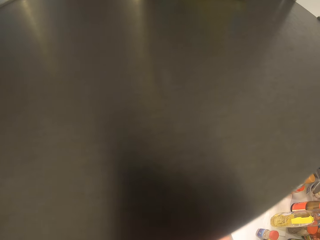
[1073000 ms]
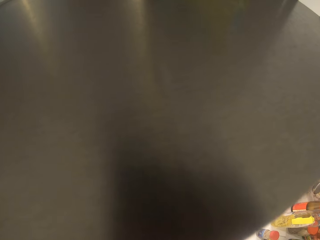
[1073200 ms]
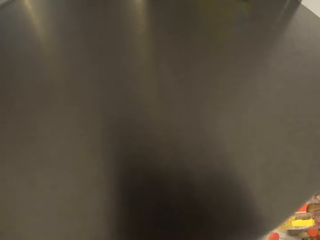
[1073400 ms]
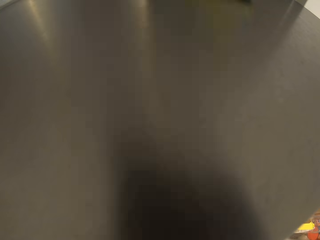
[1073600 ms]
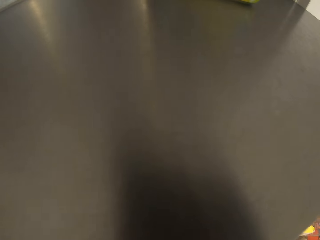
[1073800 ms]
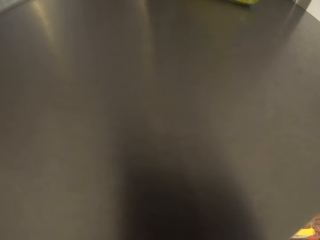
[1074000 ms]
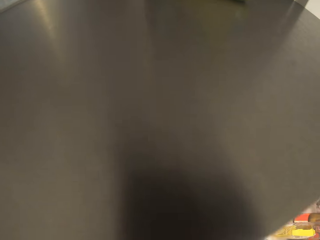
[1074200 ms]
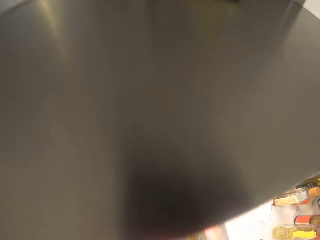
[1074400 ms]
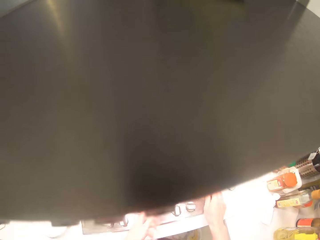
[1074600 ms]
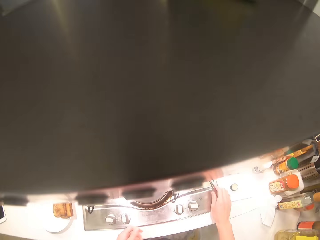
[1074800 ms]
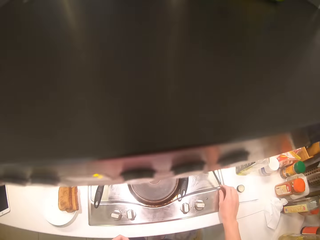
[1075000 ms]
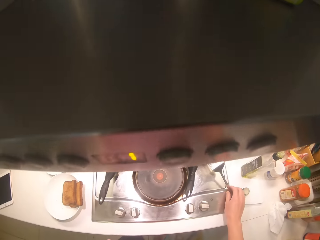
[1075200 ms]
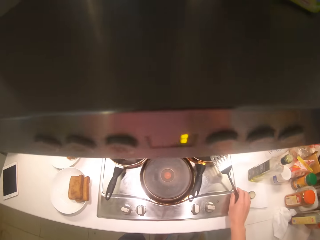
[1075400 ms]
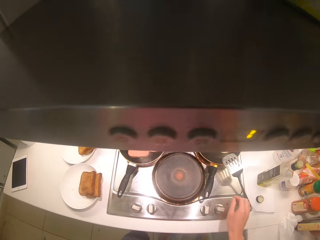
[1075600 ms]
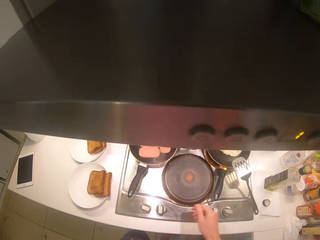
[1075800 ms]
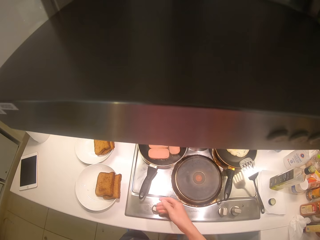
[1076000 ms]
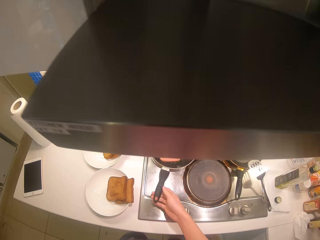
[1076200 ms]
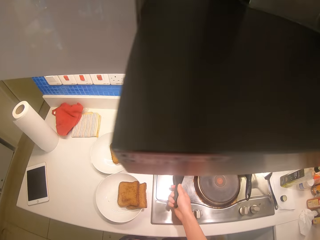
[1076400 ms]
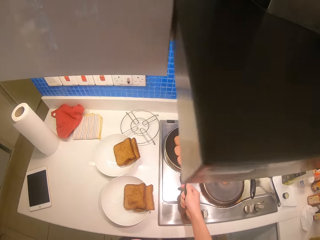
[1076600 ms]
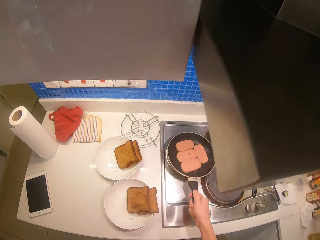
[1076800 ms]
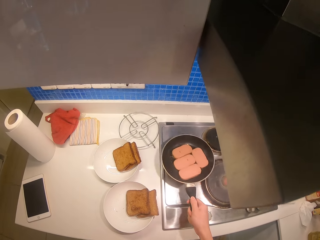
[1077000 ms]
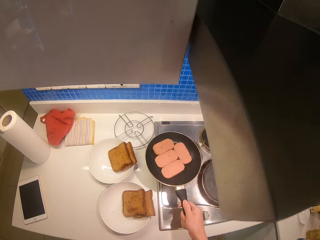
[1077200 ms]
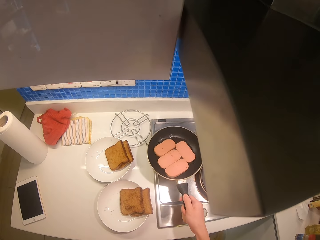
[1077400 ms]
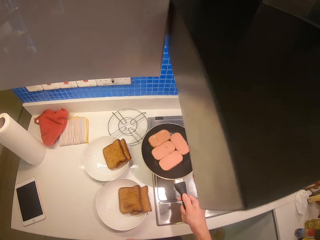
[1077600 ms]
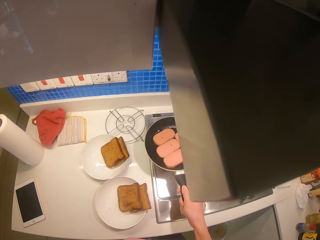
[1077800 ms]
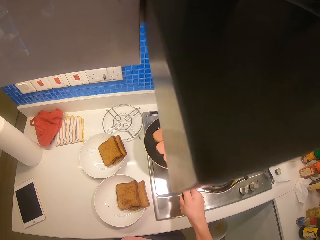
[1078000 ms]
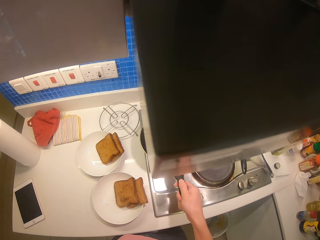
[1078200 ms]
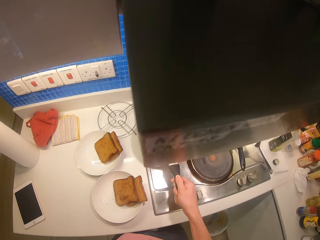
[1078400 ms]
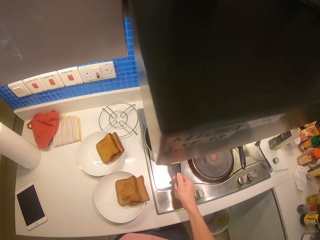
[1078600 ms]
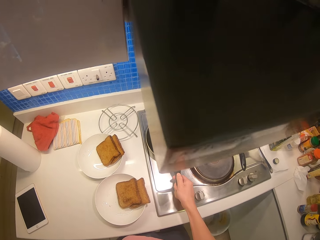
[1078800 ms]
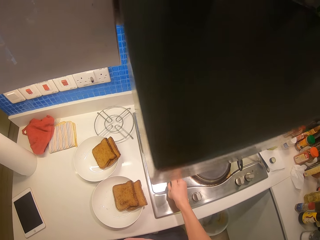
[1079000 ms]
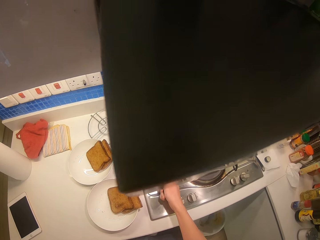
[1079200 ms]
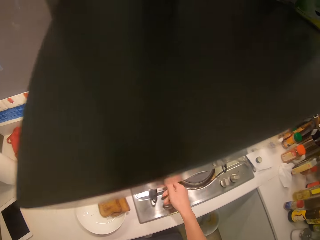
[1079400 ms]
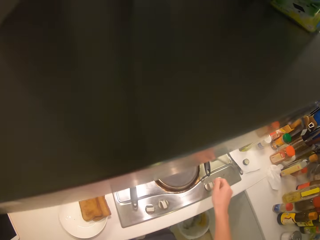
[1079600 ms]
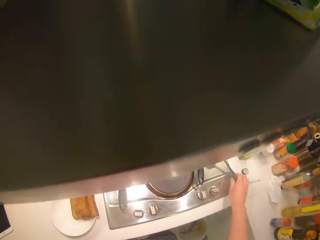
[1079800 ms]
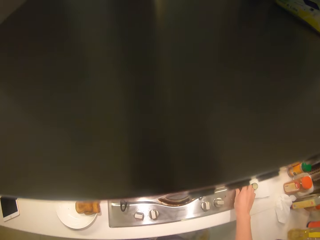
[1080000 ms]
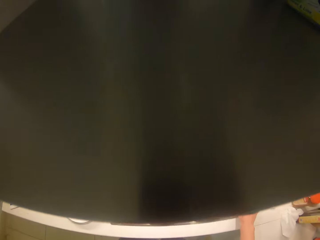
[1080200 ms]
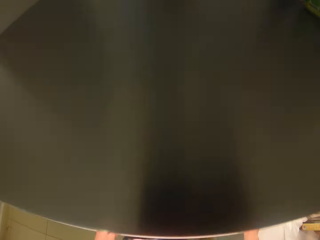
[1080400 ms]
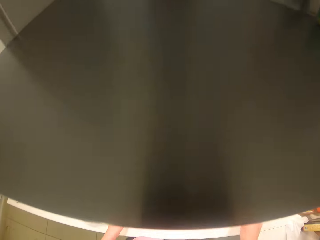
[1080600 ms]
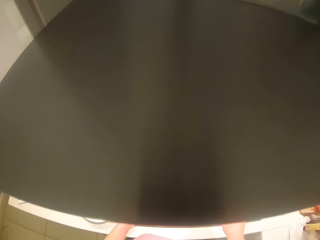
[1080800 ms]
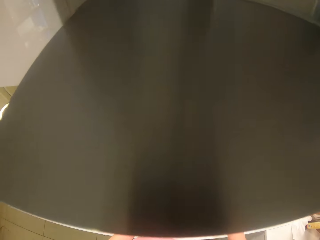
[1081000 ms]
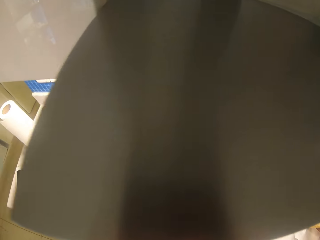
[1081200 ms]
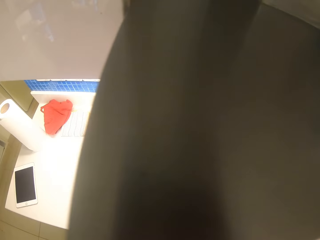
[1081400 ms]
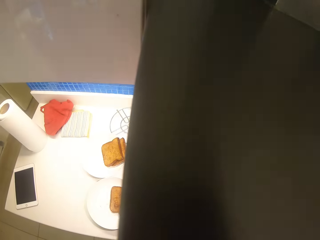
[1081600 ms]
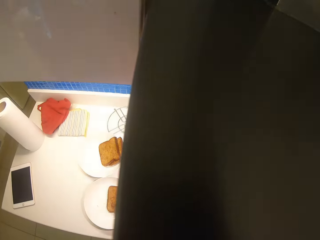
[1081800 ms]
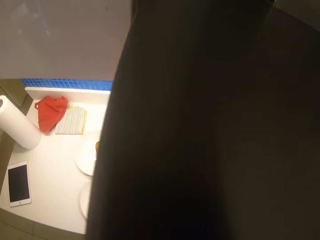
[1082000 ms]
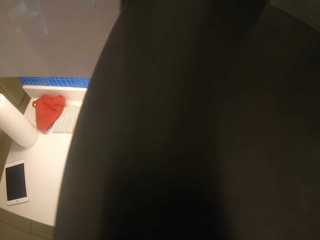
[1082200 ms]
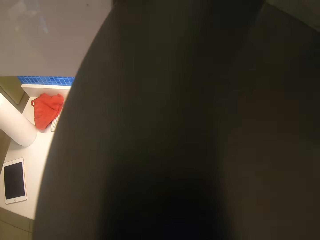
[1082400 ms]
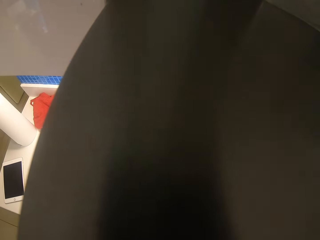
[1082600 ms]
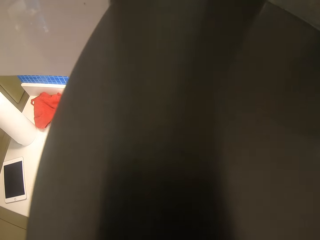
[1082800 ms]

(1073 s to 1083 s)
The camera wearer puts the turner spatula on the cooker by the pan. They shake the sausages on the pan. They fry something.

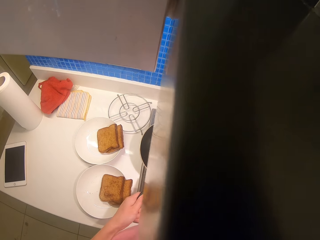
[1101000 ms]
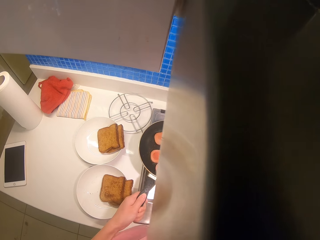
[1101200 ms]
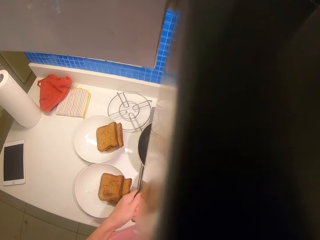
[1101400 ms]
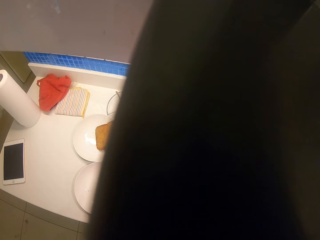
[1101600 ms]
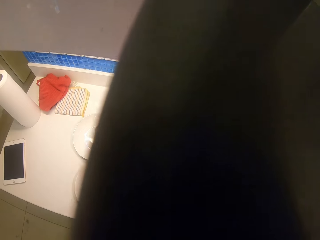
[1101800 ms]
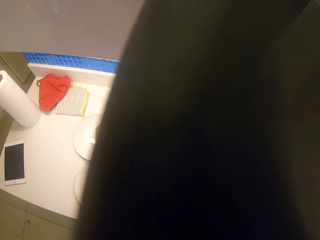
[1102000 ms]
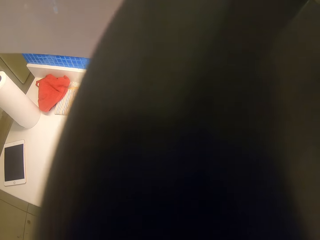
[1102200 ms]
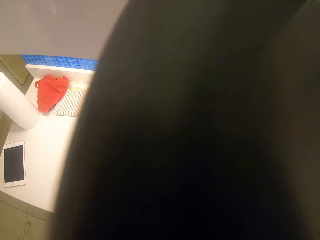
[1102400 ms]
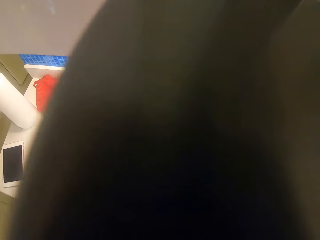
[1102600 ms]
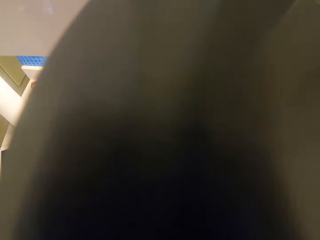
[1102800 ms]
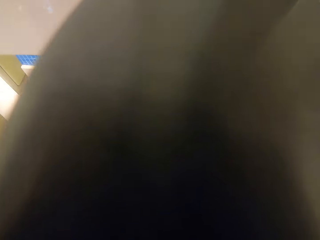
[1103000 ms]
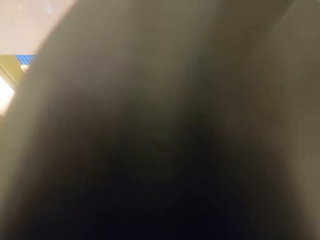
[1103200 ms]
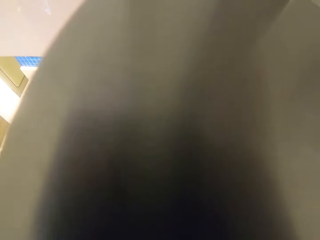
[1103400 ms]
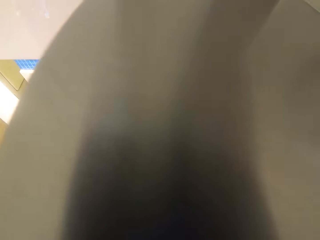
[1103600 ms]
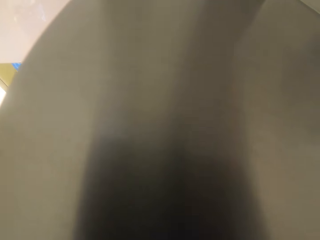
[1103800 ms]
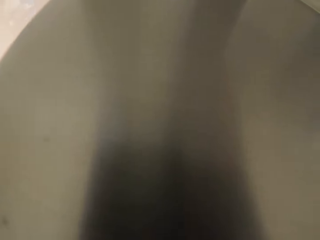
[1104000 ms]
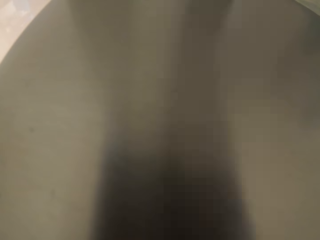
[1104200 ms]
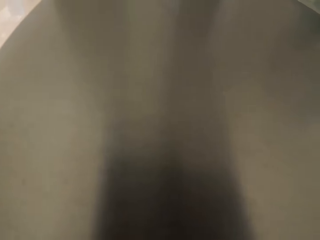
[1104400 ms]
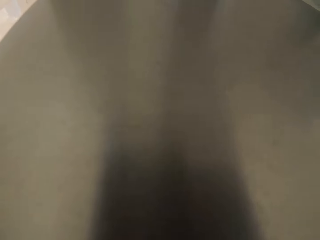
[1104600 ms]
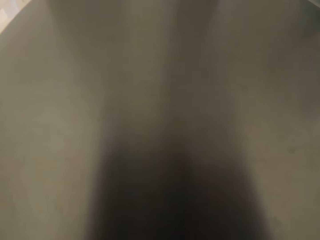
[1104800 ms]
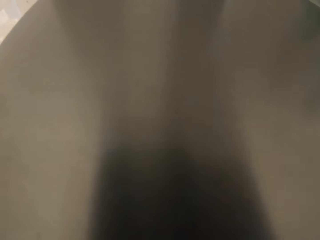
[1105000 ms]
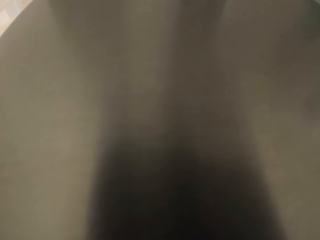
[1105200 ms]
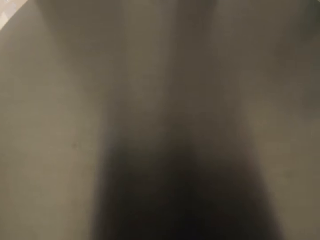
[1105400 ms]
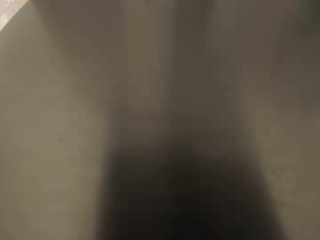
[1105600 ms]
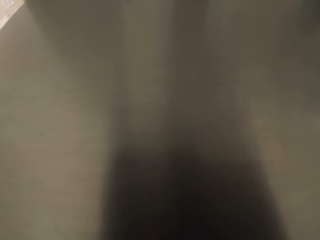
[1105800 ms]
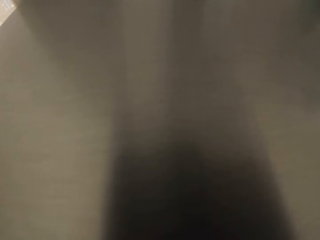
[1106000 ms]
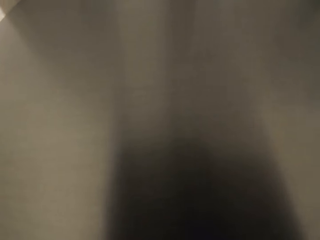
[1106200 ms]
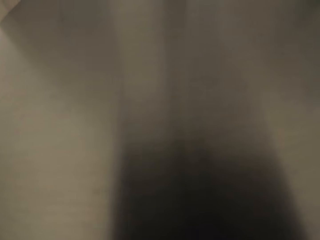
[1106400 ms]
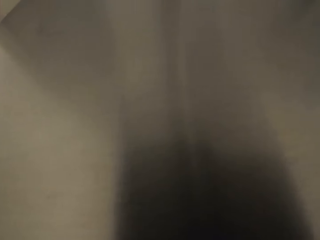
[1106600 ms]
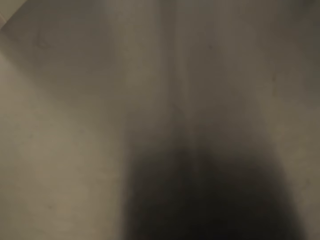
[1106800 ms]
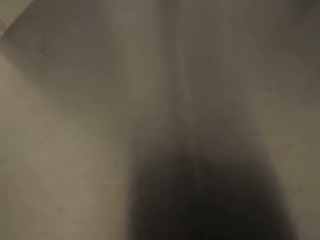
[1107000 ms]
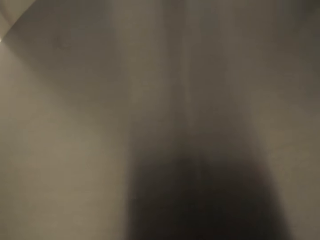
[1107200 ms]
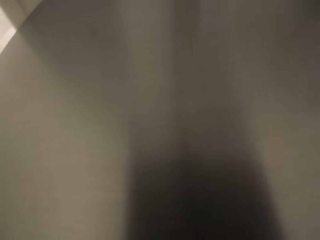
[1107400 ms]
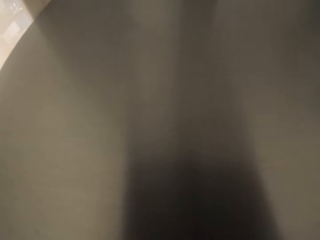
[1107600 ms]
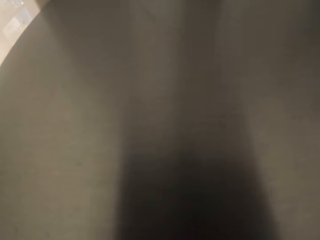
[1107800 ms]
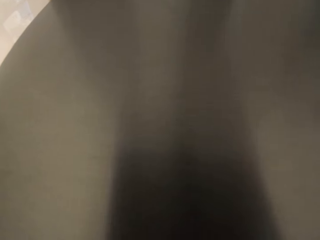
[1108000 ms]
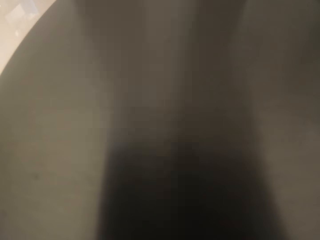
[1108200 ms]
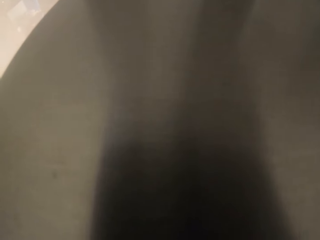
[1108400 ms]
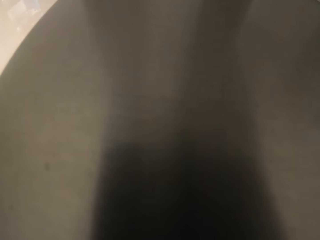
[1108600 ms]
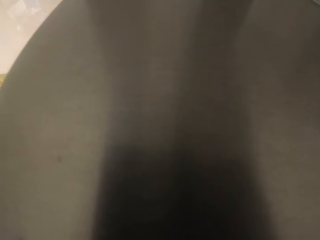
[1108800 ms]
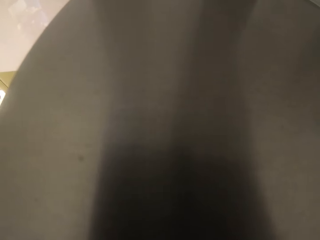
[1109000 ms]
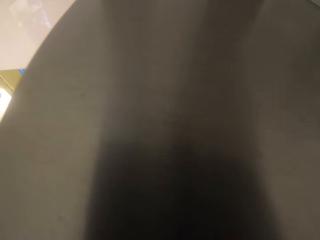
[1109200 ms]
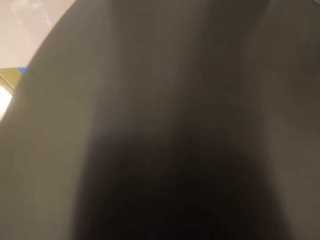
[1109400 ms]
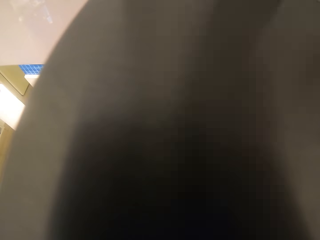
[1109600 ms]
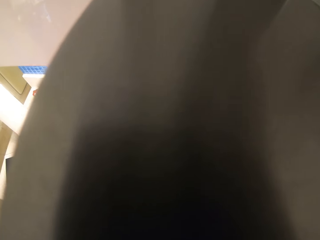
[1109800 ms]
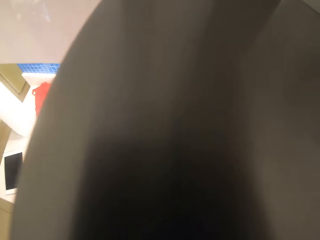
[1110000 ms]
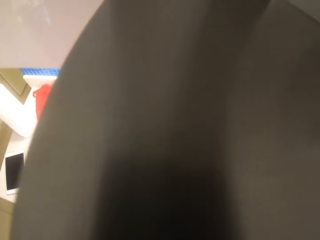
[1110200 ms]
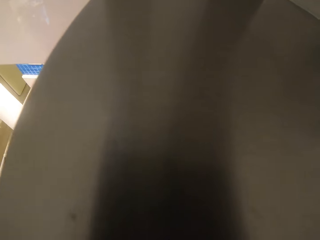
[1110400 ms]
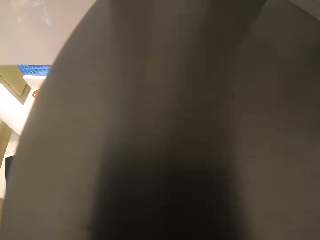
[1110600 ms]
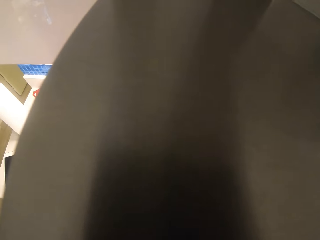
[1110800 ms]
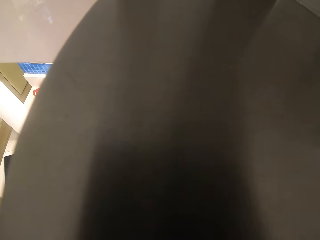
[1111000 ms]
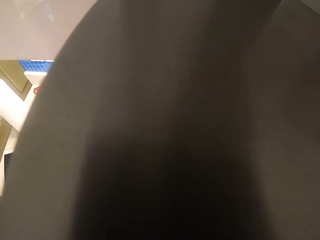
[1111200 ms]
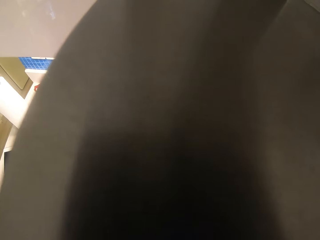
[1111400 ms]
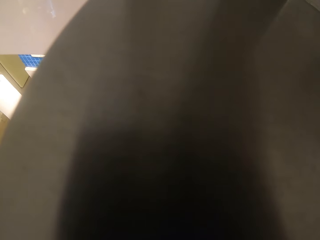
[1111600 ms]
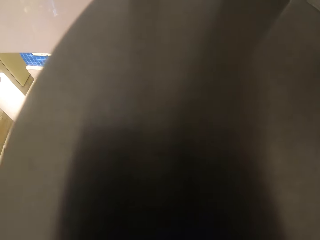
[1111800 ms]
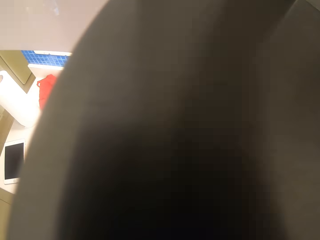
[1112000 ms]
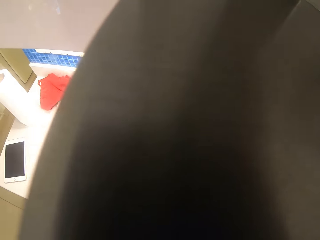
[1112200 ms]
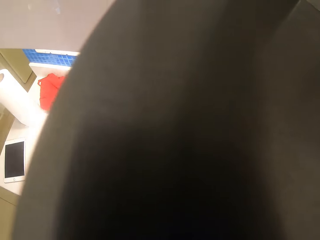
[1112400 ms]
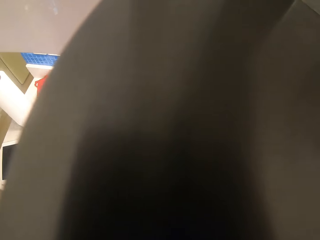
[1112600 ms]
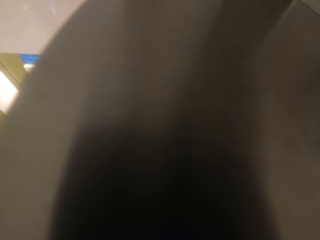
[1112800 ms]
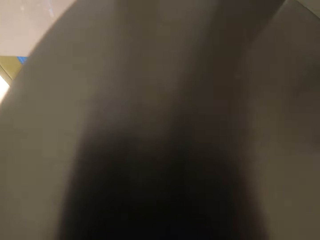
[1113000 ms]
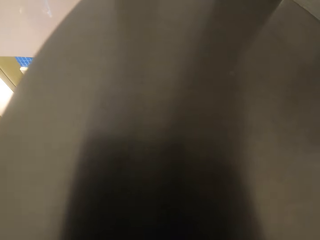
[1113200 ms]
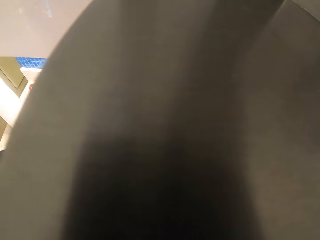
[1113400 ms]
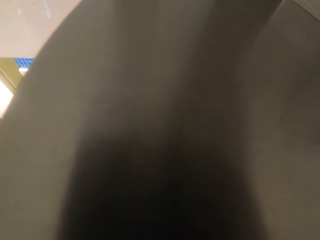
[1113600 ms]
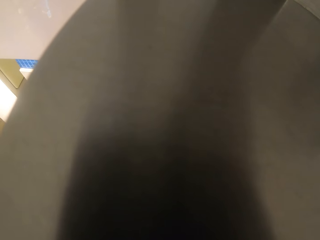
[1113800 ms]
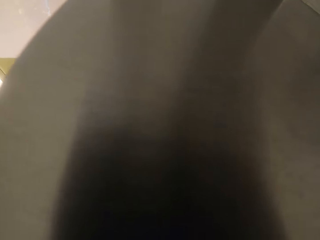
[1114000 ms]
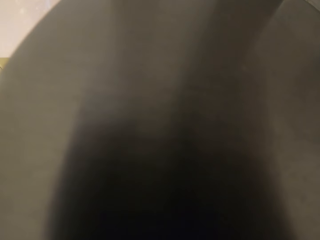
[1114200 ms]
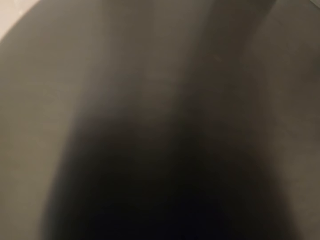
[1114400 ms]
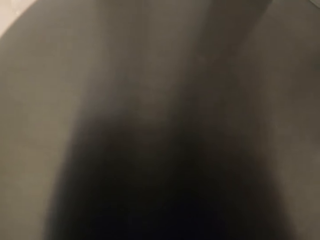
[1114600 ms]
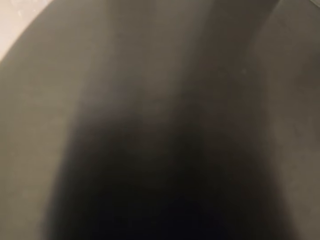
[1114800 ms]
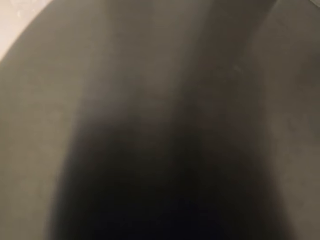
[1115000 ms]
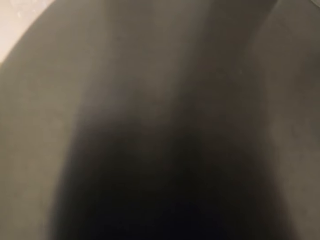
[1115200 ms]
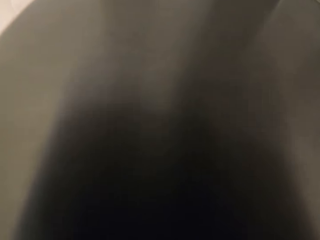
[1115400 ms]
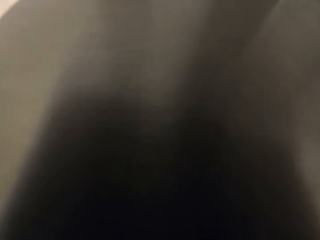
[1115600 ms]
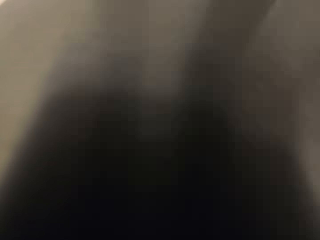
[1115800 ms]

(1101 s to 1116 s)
The camera wearer cooks.
